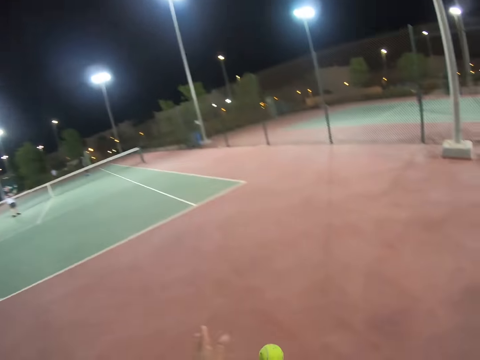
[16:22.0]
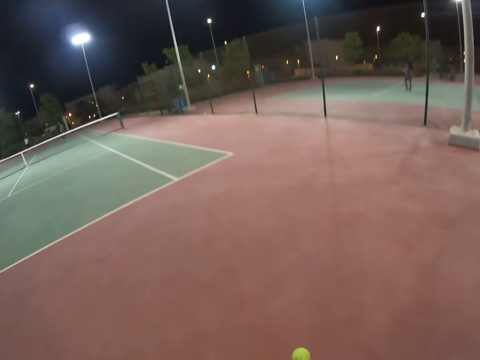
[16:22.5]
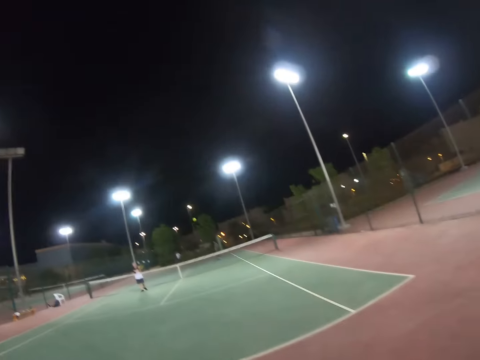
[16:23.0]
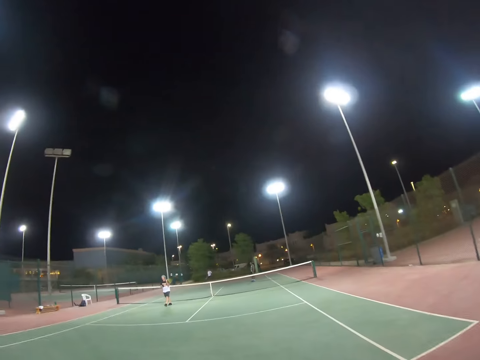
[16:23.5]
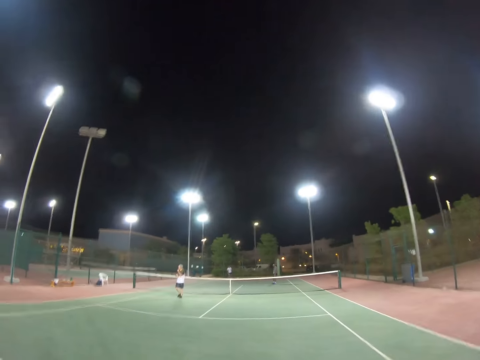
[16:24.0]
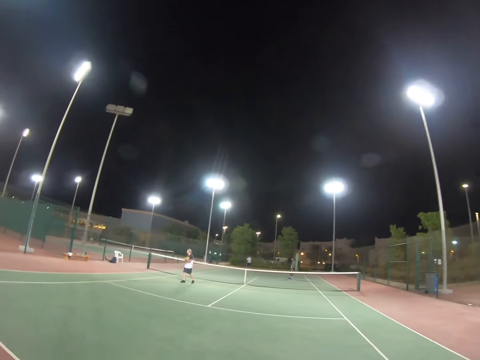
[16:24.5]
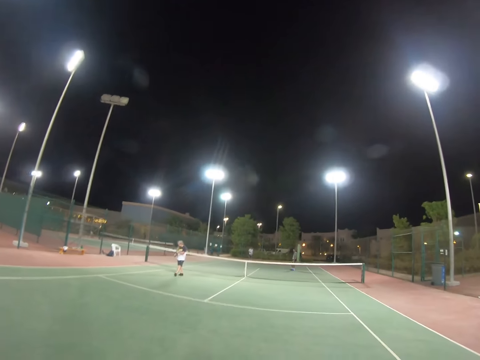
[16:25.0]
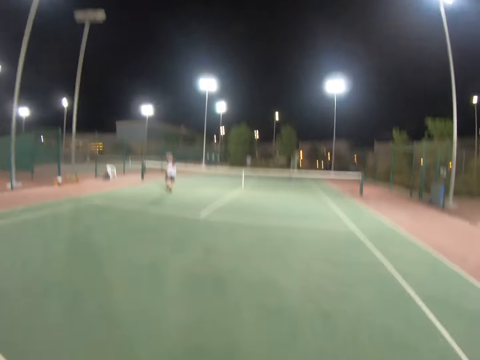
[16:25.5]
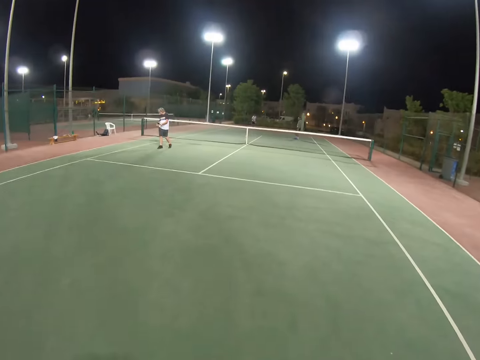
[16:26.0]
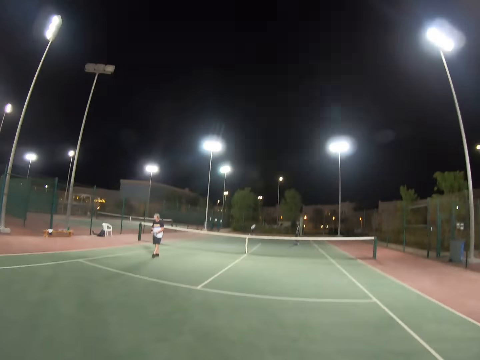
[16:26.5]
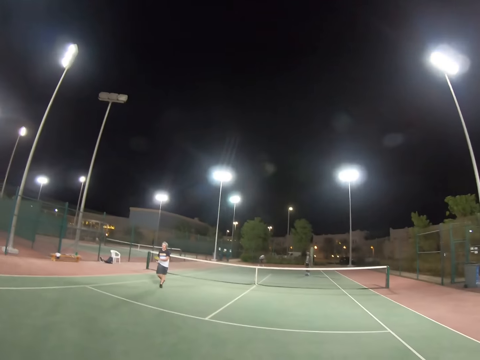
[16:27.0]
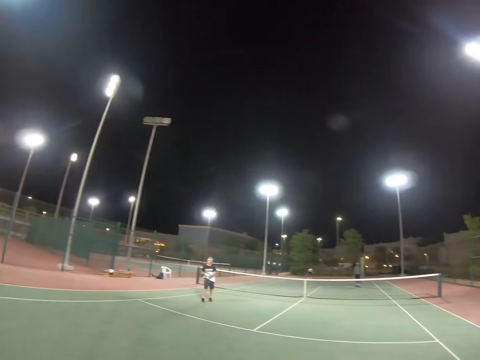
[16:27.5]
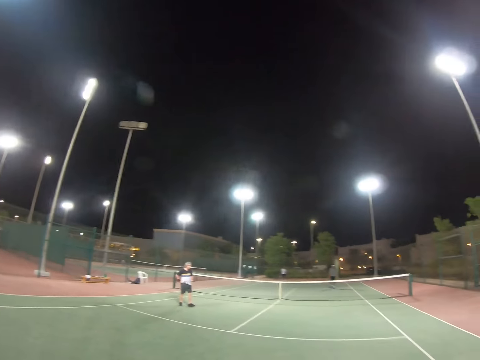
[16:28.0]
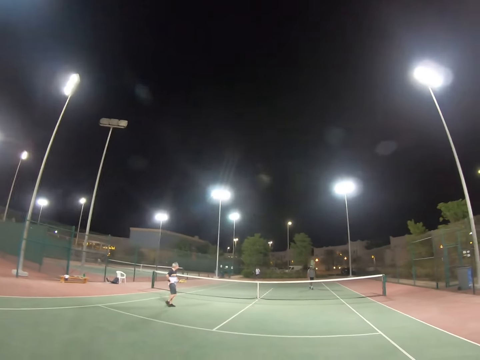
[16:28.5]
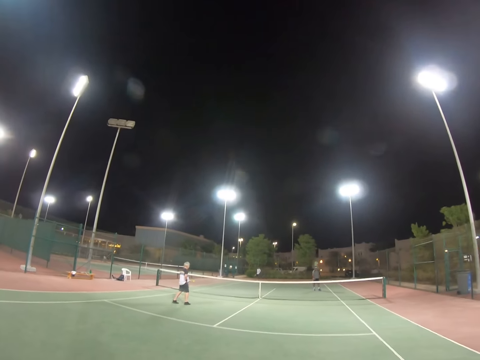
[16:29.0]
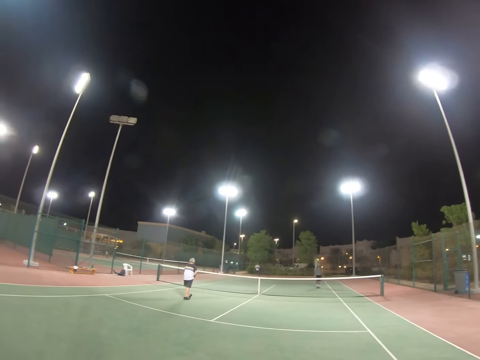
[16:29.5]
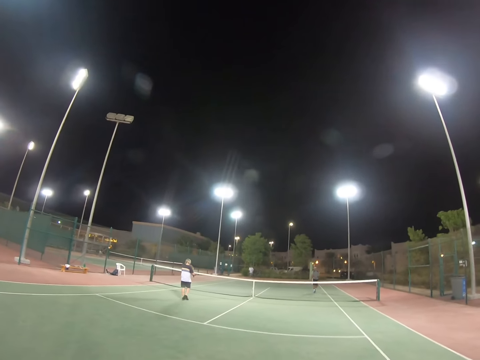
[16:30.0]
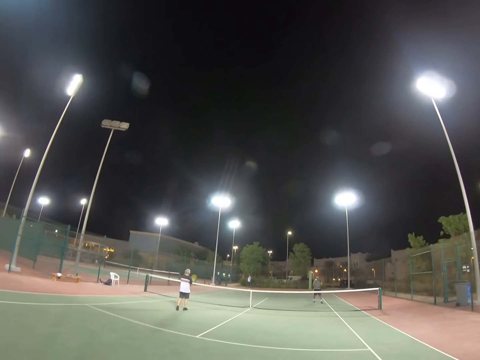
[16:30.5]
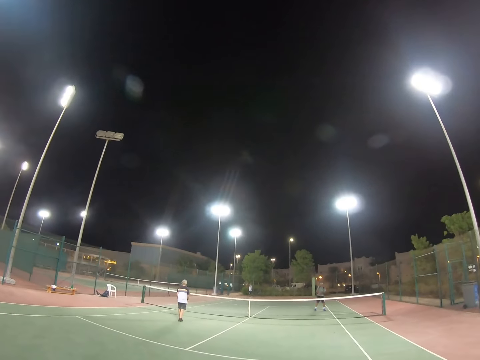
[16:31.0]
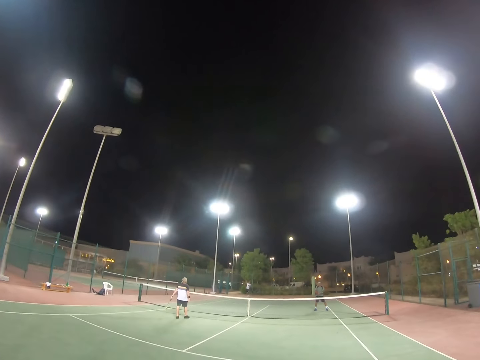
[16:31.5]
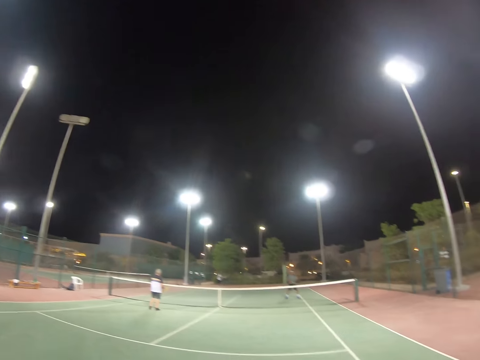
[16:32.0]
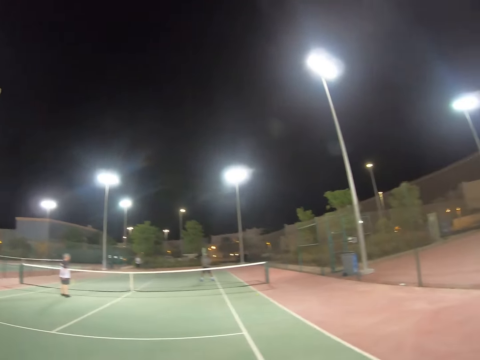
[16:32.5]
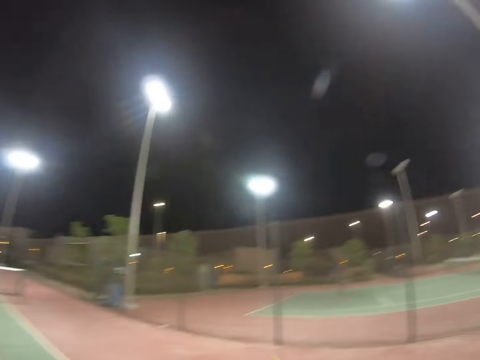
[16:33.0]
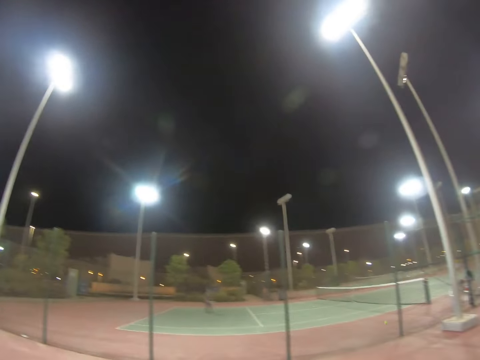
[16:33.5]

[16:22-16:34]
The camera wearer raises the racket. They hit the ball. A man takes the ball. The man walks around. The man serves the ball.

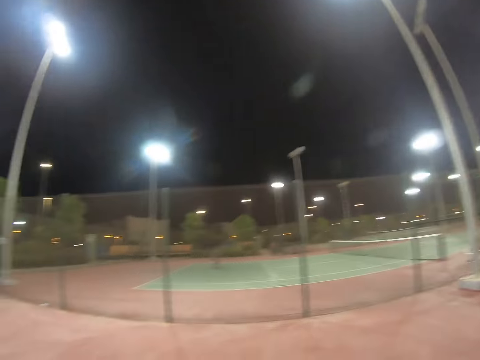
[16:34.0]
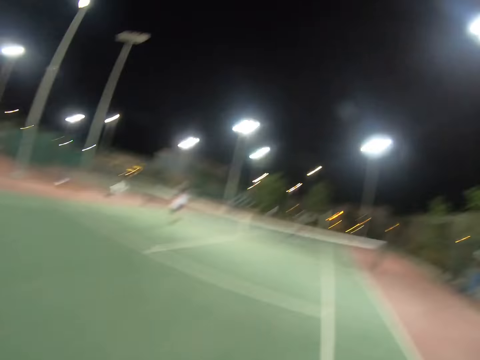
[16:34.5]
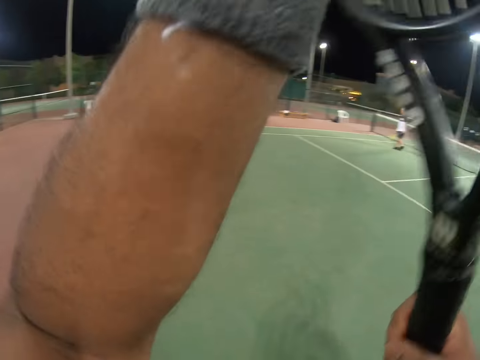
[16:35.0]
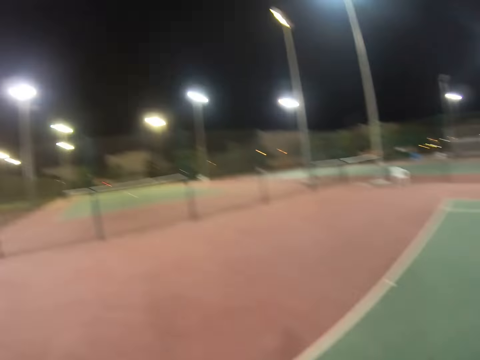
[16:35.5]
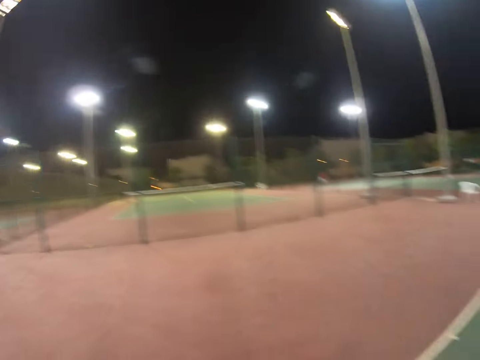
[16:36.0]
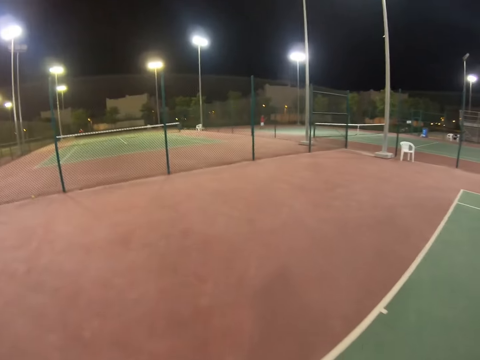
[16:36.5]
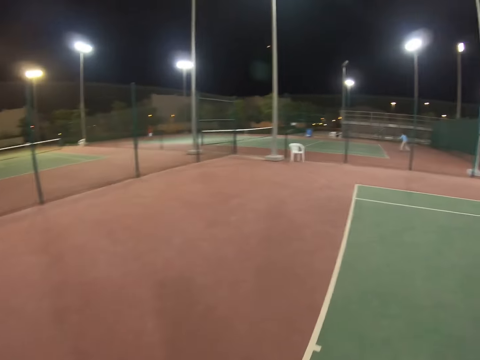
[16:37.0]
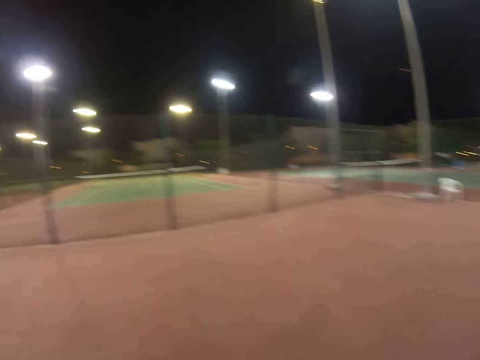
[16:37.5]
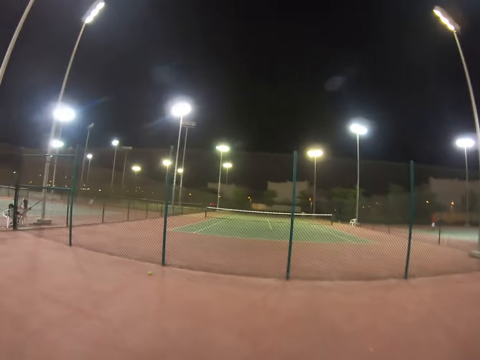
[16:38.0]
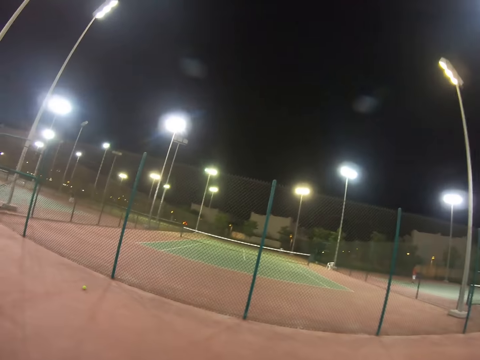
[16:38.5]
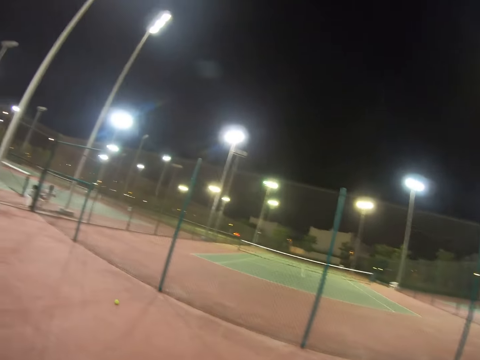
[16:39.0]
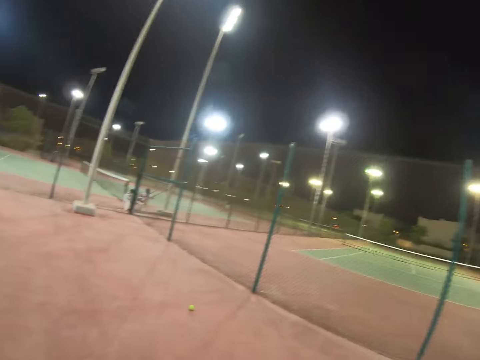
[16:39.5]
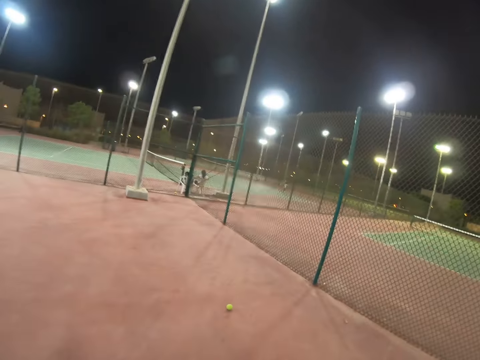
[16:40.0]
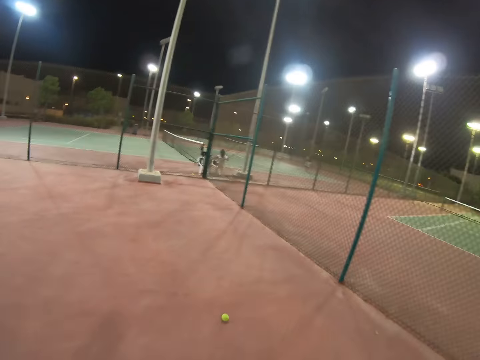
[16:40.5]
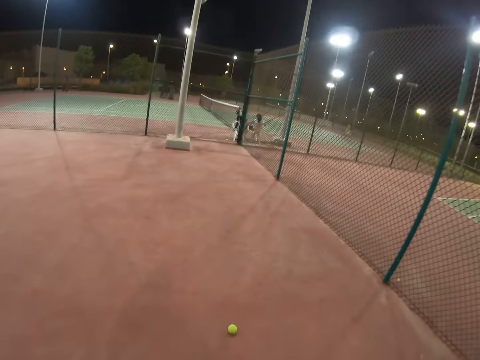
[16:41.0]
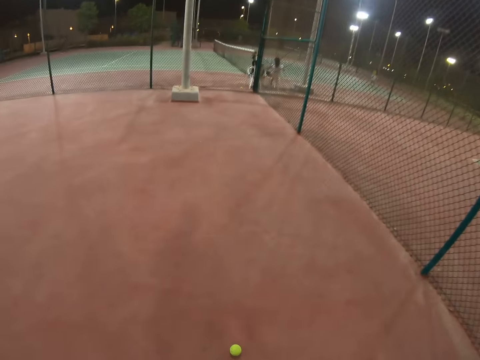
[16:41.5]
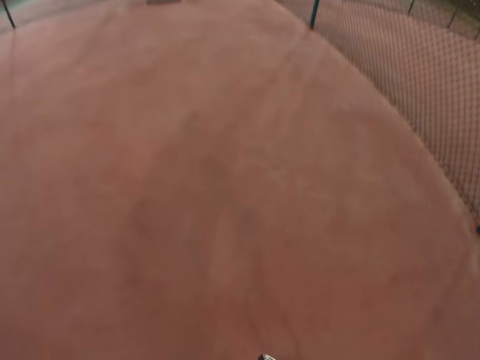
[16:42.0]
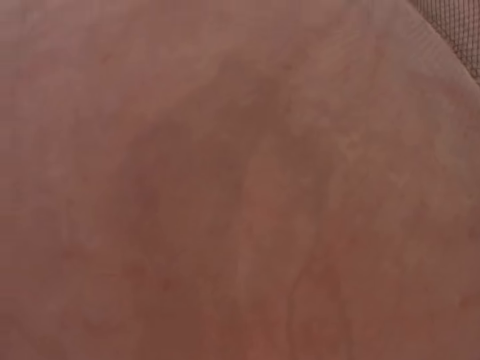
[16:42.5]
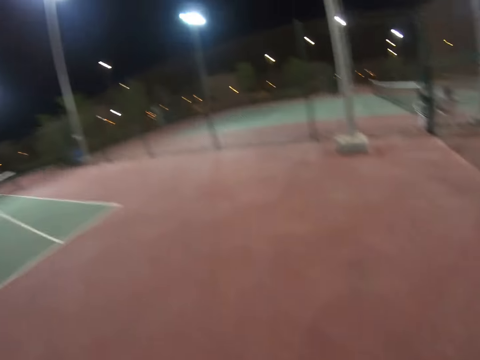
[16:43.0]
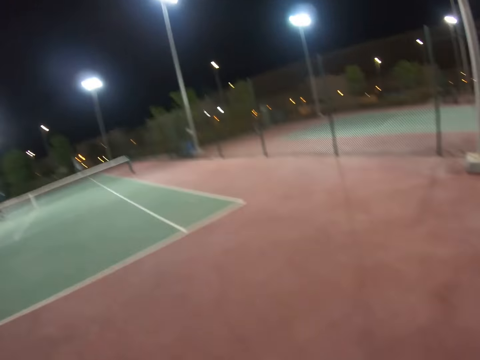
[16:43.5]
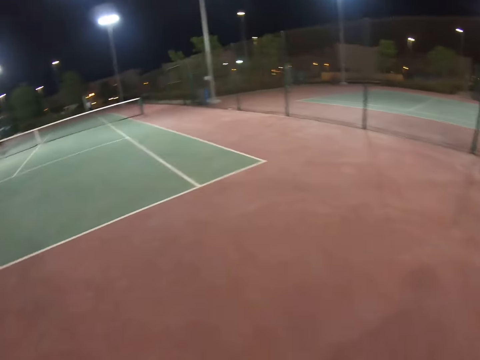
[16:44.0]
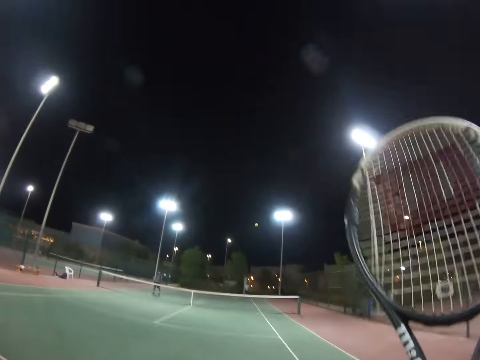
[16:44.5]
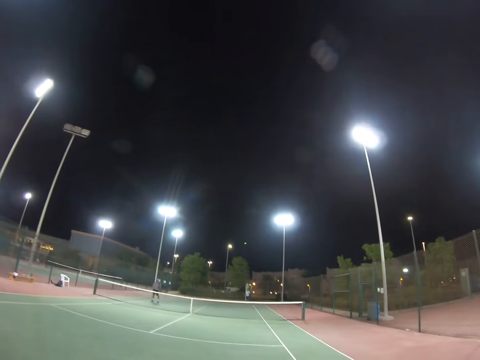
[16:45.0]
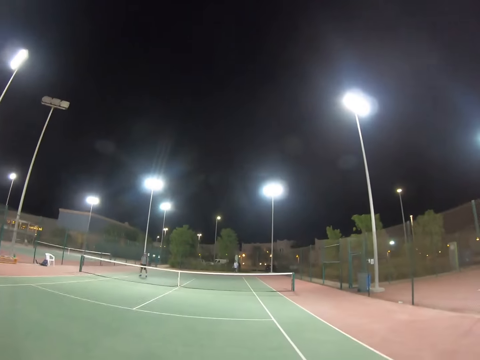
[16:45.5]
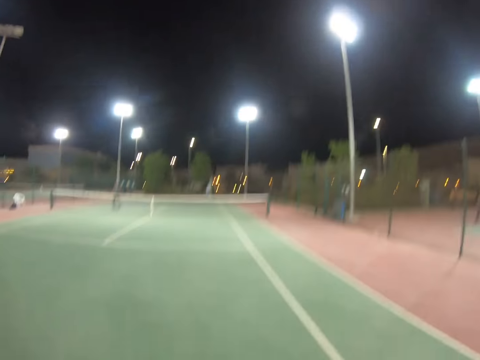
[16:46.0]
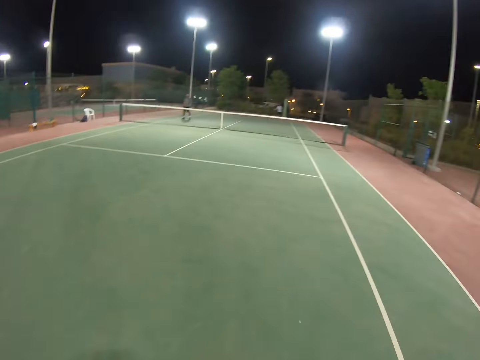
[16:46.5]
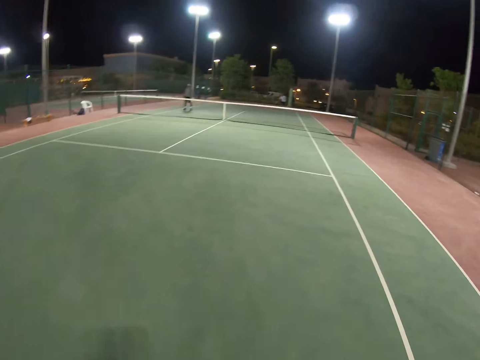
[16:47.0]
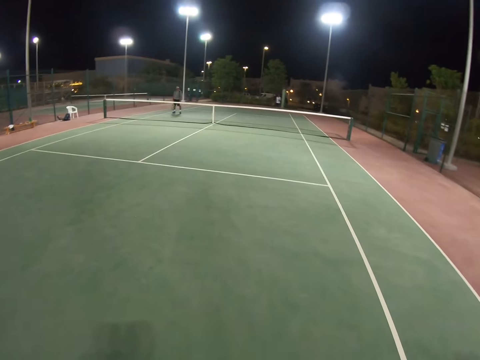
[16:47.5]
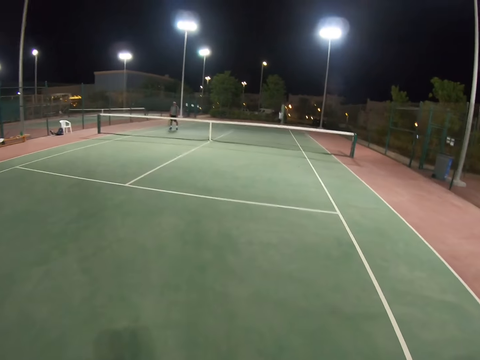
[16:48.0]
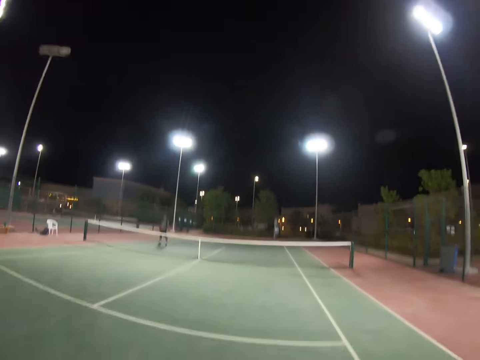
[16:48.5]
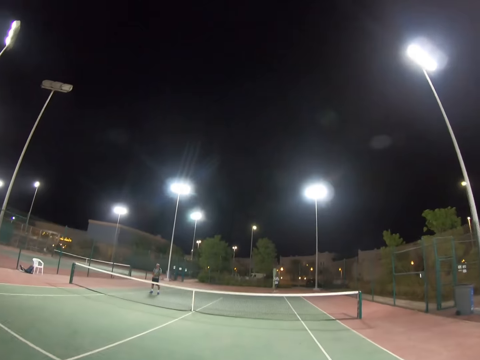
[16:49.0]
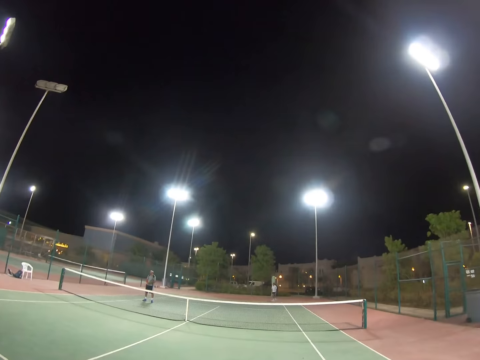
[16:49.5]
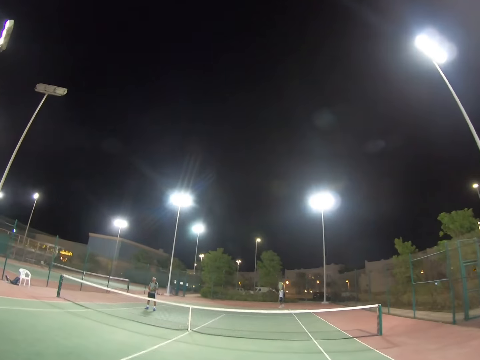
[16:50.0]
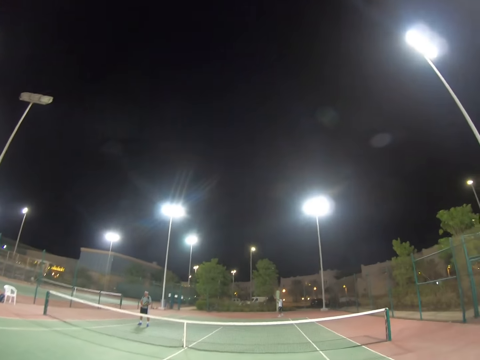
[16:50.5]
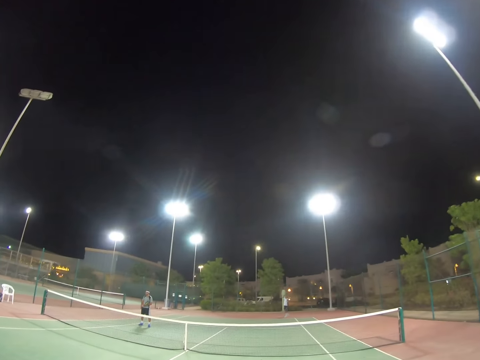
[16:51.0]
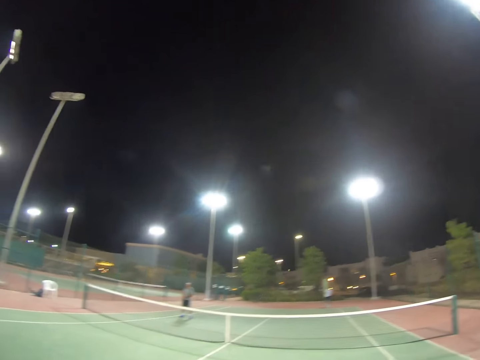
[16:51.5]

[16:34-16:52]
The camera wearer raises the racket, raises a hand and hits the racket. They walk. They pick up the ball from the ground. They raise the racket. They hit the ball. They walk. A man serves the ball.
